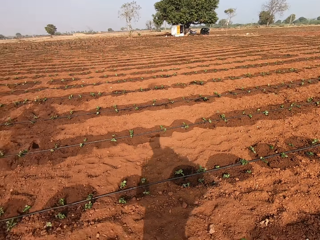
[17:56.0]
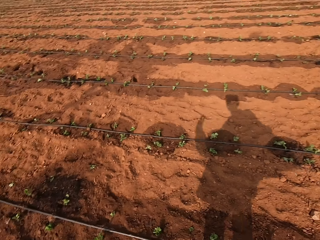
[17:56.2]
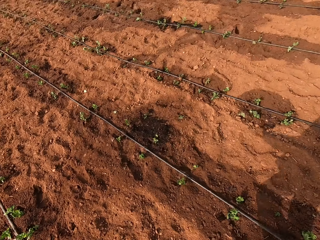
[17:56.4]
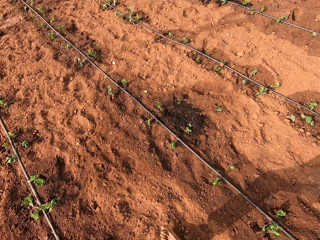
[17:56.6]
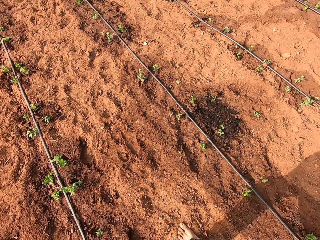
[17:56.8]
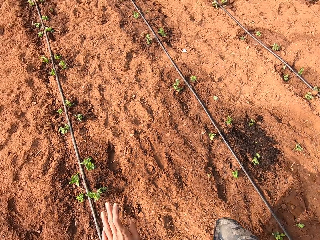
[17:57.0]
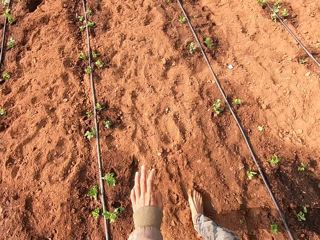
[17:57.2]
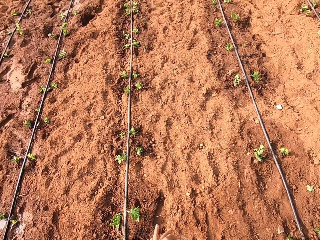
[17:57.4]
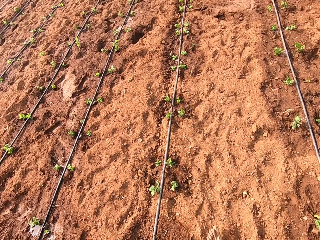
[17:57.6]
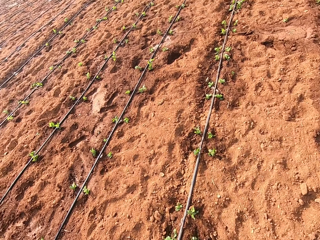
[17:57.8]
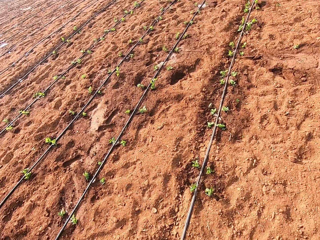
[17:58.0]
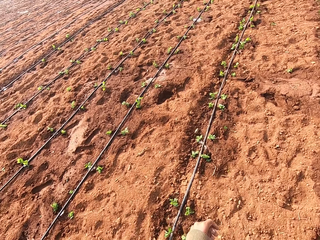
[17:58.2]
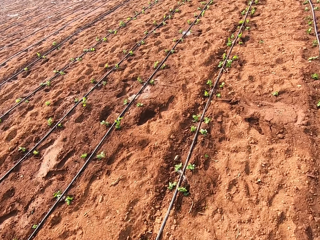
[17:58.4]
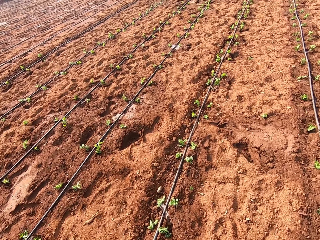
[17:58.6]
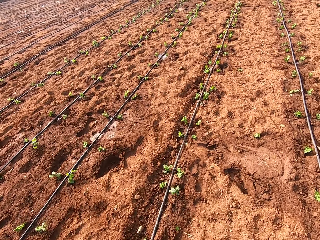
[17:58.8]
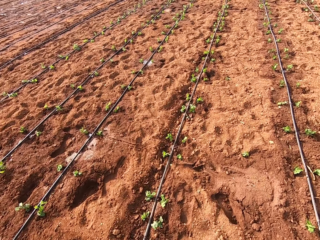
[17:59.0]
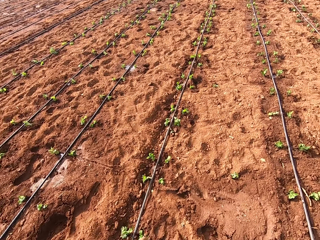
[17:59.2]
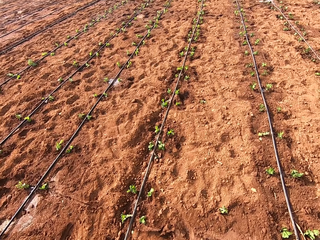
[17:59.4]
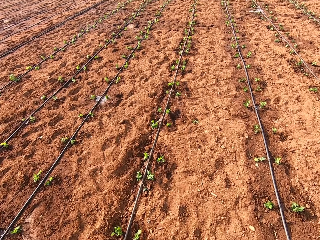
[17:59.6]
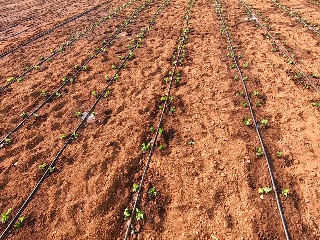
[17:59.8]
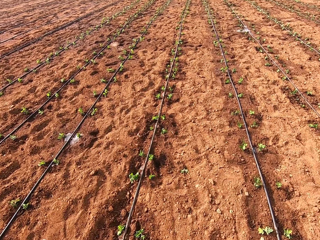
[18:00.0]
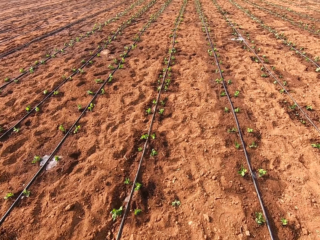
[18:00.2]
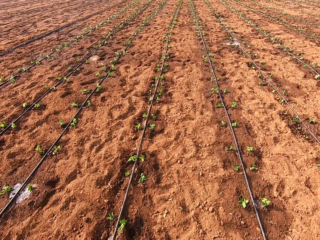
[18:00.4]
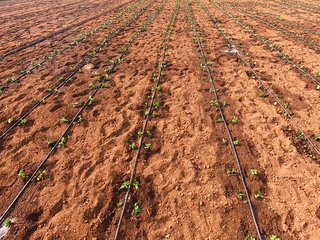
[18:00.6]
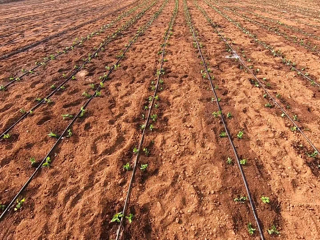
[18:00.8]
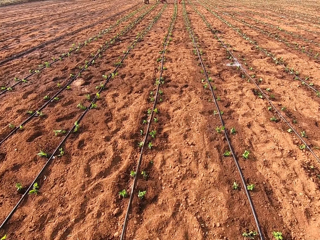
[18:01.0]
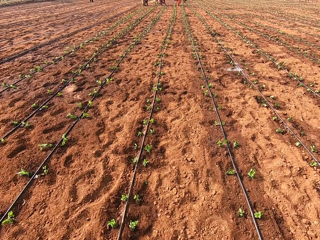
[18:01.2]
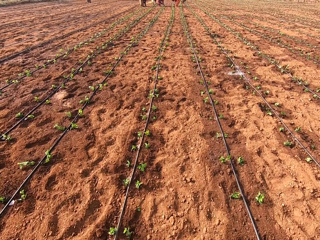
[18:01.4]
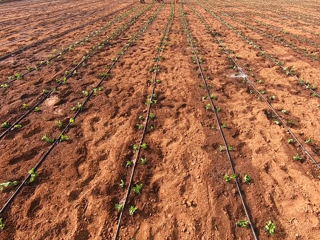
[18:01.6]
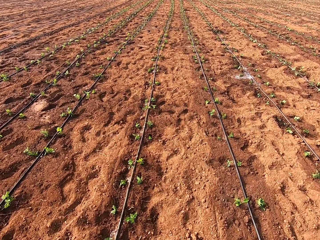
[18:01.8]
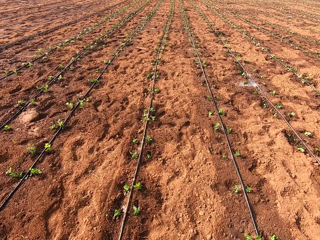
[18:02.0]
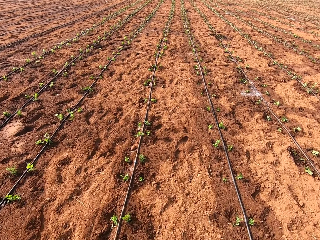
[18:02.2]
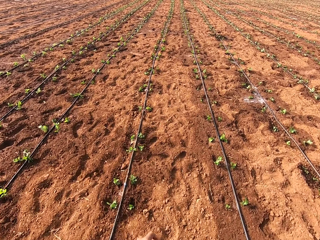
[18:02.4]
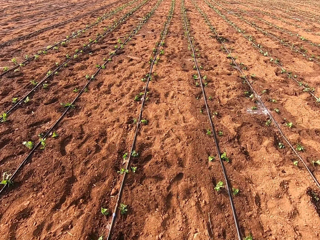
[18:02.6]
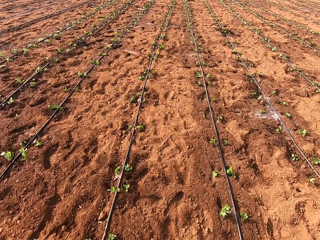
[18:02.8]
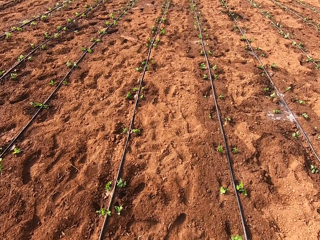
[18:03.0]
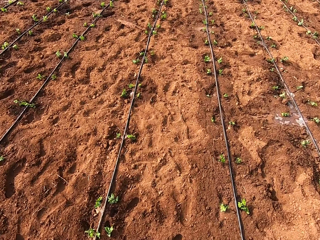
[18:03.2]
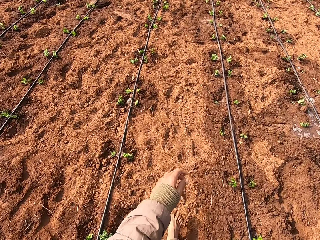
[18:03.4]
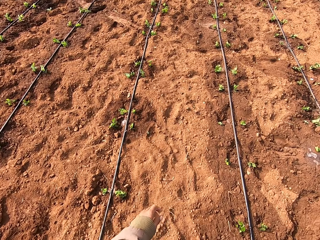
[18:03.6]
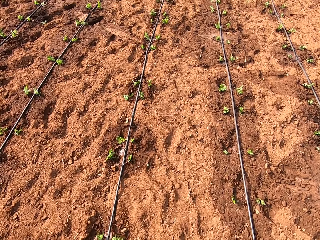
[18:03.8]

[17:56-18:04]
The camera wearer talks with the lady and walks on the field.

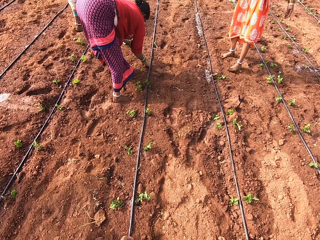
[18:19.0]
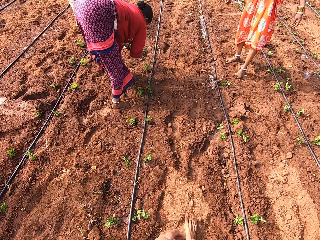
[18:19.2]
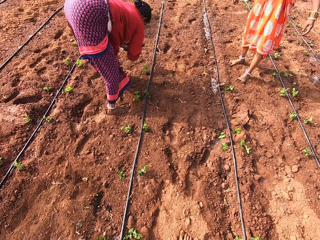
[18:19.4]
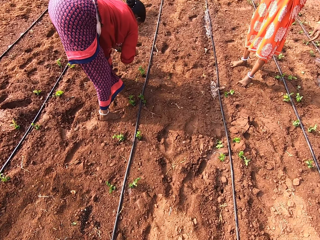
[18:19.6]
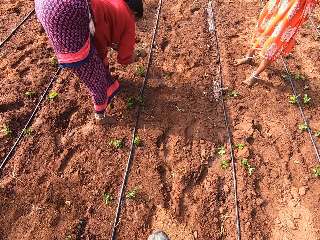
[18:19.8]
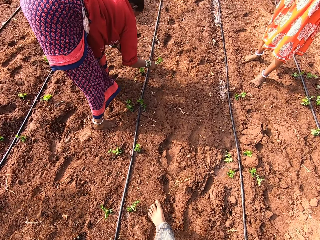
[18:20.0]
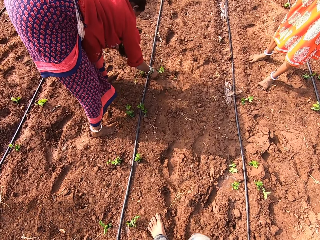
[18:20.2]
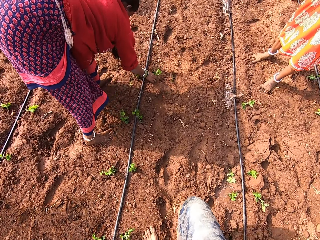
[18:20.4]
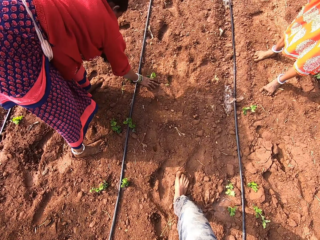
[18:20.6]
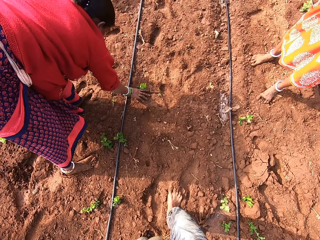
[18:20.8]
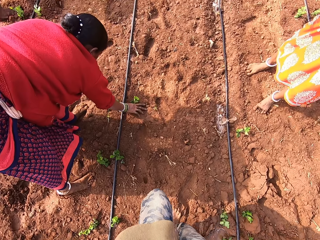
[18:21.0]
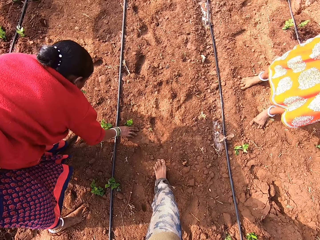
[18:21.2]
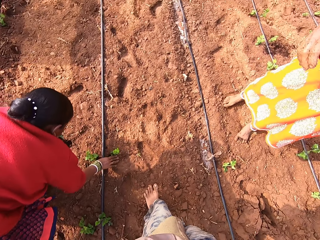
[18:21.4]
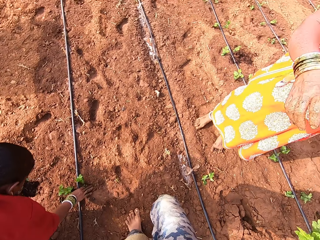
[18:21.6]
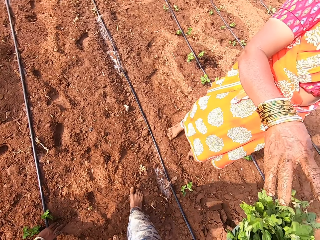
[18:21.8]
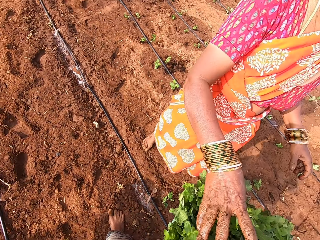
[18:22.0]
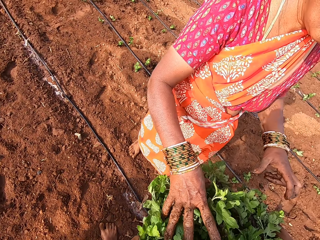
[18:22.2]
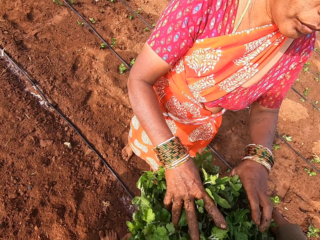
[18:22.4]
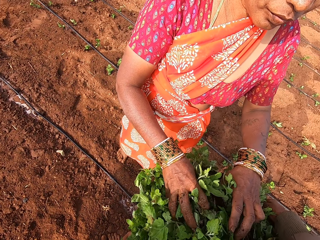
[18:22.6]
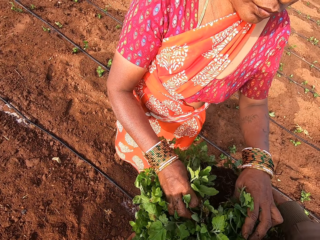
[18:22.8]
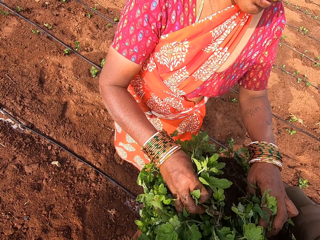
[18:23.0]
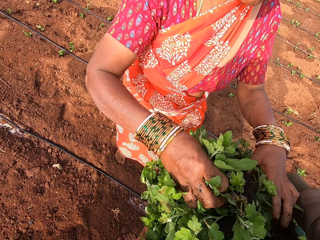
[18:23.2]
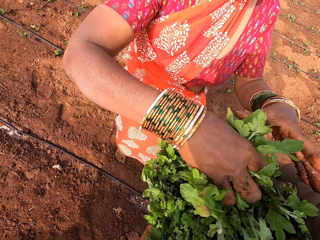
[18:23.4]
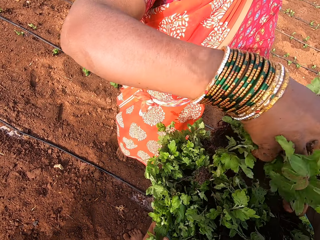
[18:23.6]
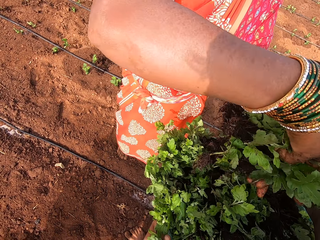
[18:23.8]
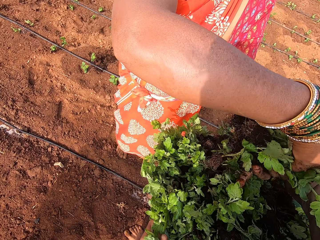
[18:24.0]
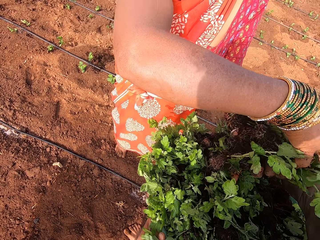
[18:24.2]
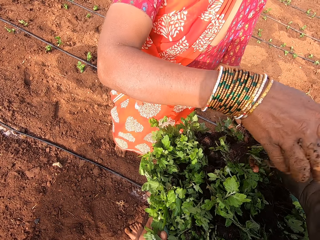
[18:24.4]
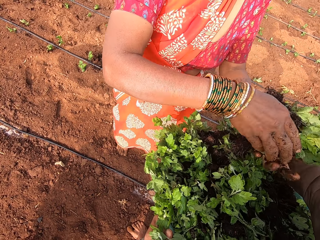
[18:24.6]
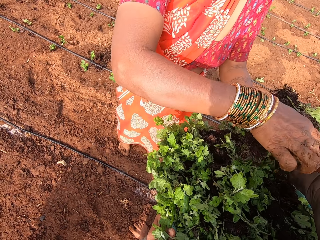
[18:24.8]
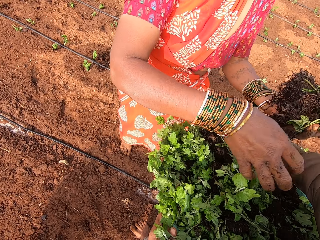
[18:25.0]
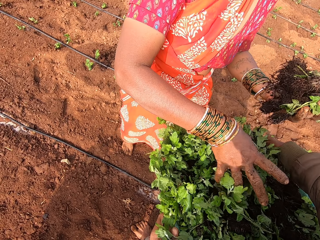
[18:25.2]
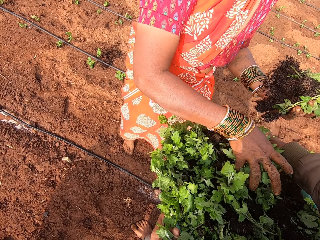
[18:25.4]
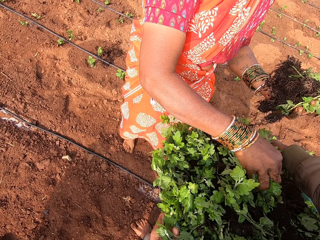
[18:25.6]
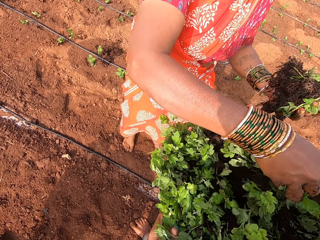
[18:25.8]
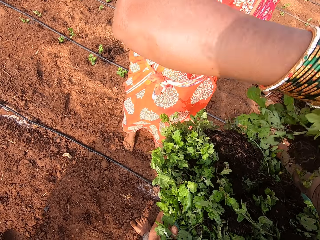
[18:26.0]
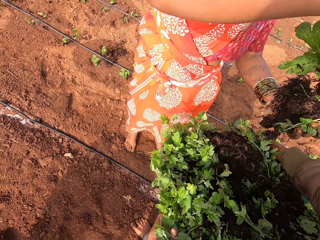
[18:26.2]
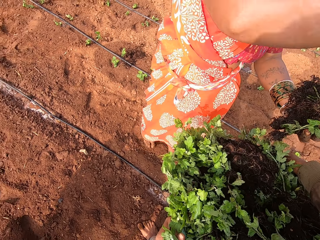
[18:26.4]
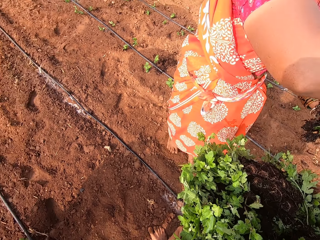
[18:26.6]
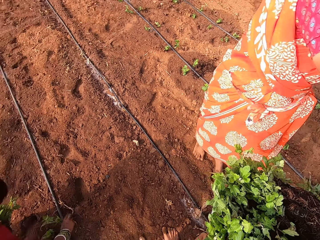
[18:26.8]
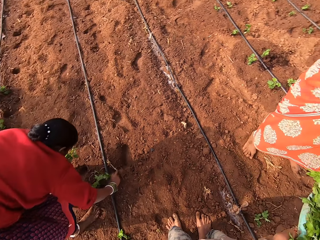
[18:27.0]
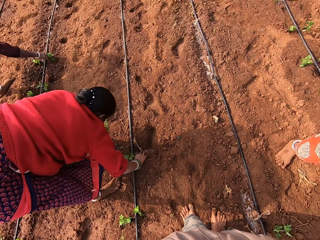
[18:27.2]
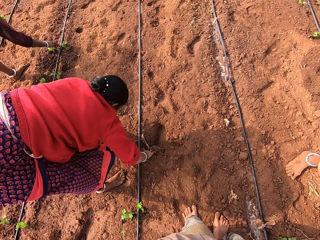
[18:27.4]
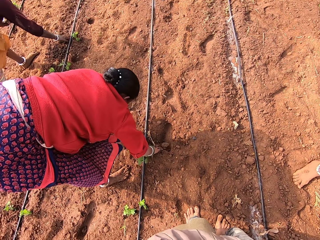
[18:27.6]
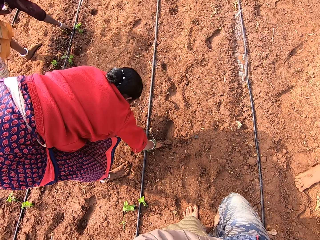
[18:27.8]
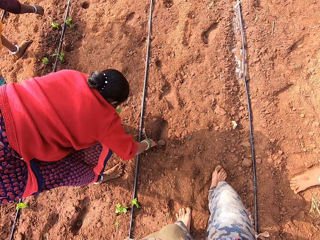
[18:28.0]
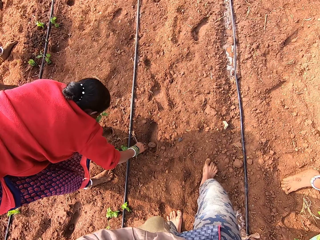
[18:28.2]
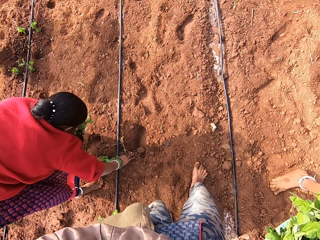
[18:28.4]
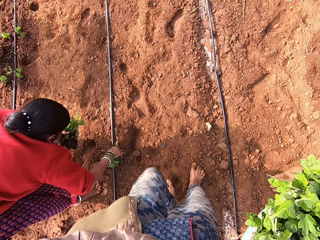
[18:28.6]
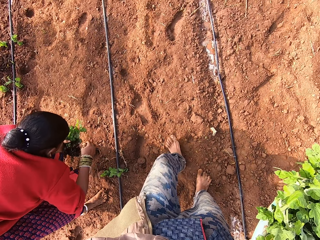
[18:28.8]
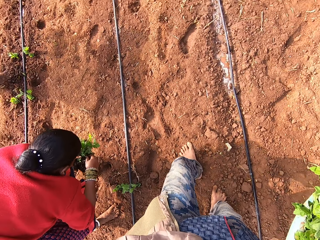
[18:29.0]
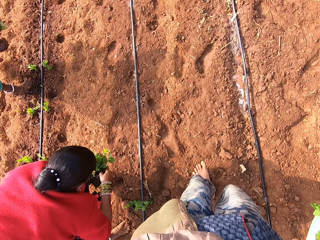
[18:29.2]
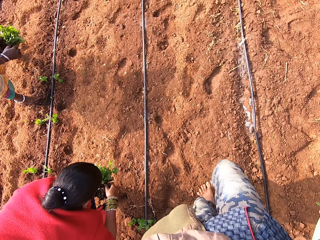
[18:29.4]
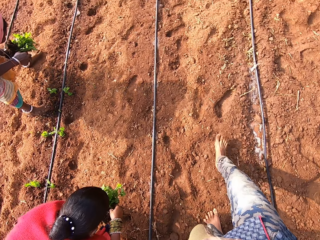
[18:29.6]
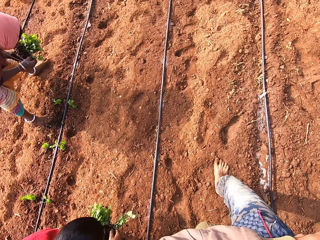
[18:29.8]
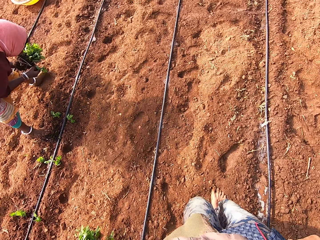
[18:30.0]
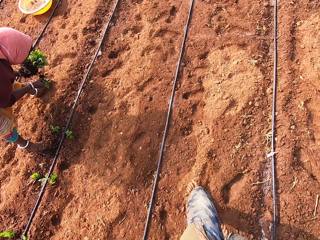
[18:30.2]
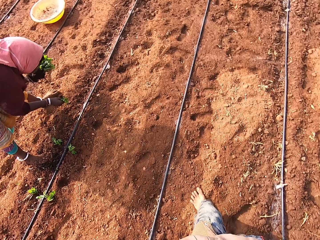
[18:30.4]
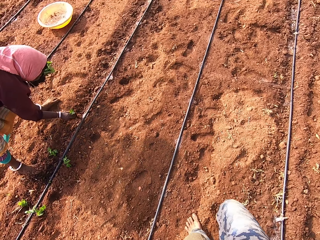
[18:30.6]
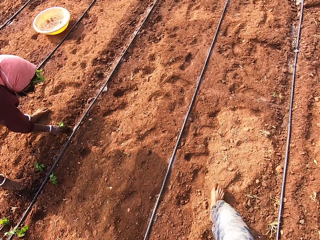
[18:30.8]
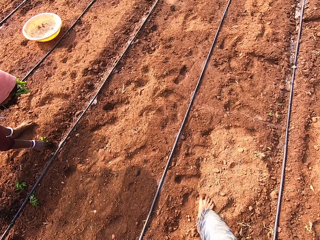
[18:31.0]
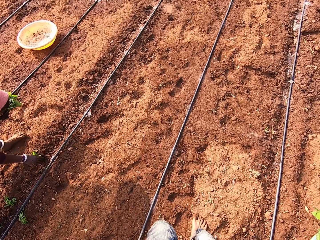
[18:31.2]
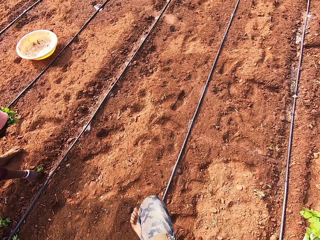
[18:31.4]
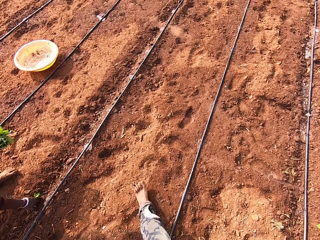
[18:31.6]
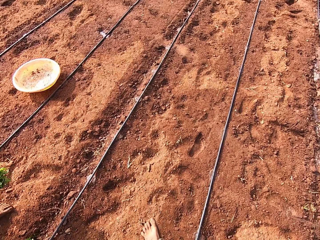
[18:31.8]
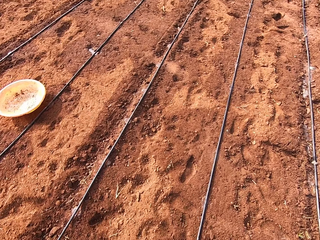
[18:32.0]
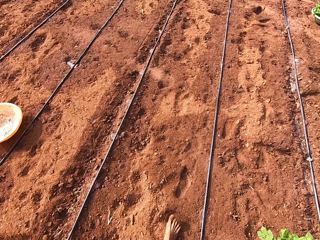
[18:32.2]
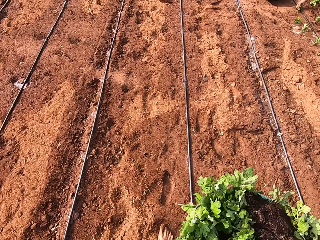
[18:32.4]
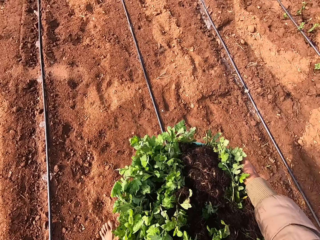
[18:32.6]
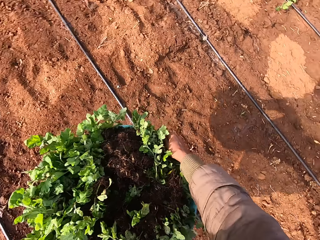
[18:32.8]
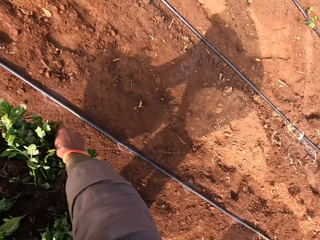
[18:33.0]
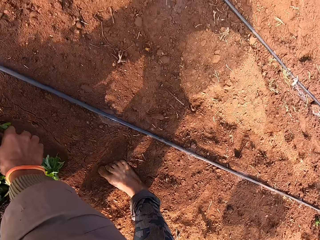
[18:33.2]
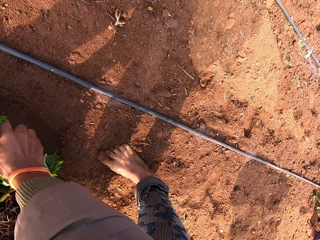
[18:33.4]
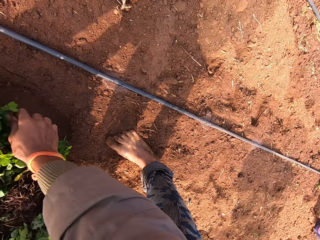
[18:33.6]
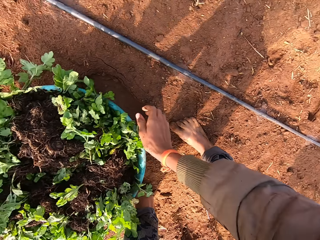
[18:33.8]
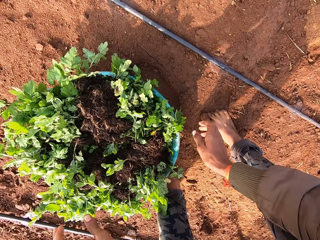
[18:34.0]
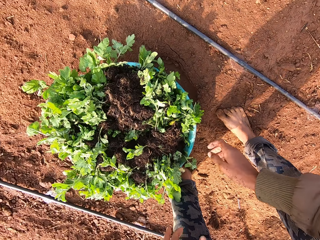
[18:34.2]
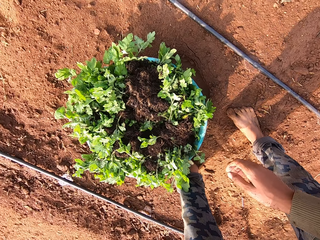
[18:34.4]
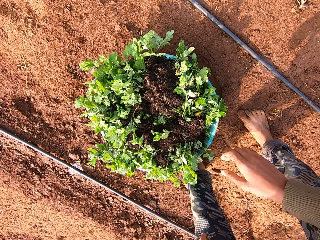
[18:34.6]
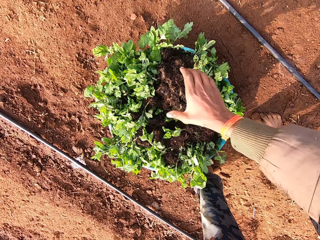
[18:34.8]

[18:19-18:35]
A woman stands on the farm. The camera wearer walks towards another woman. The other woman plants vegetable on the field with her right hand. The first woman takes vegetable from a container or bucket in the camera wearer's hand with her hands. The first woman passes the vegetable to her left hand. The first woman picks vegetable from the camera wearer with her right hand. The other woman passes the vegetable to her left hand. The other woman plants vegetable on the field with her right hand. A third woman plants seedlings on the farm. The camera wearer carries the bucket in the farm. The third woman holds vegetable with her hands. The third woman plants the vegetable in her right hand on the field. The camera wearer drops the container of vegetables on the field with his hands.
